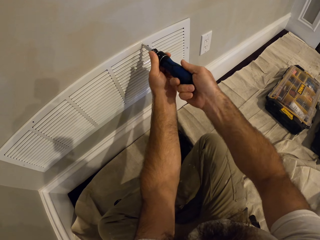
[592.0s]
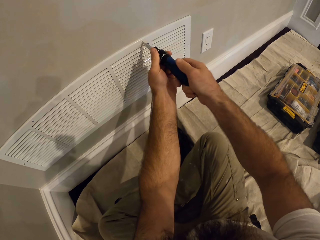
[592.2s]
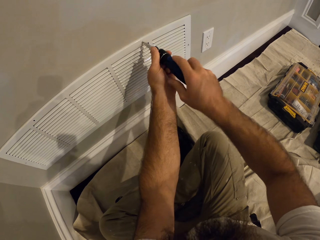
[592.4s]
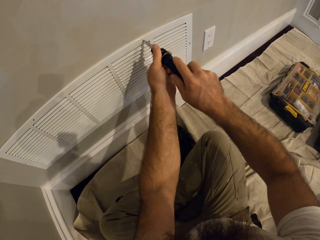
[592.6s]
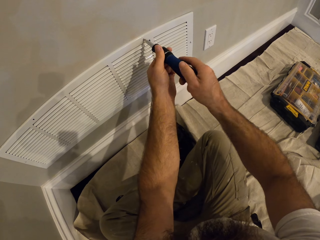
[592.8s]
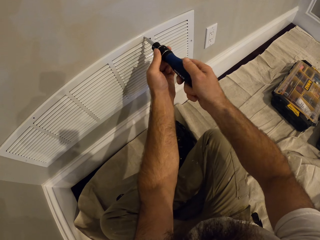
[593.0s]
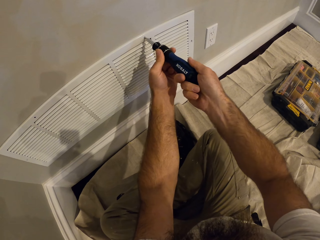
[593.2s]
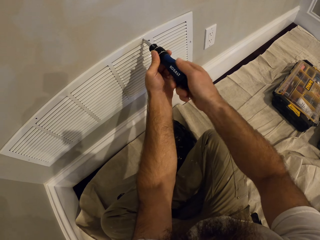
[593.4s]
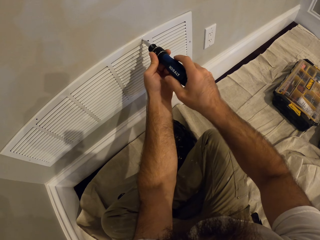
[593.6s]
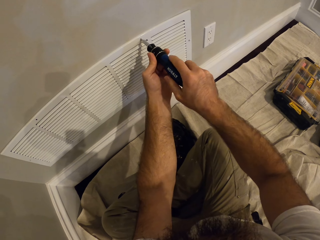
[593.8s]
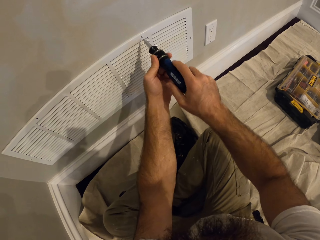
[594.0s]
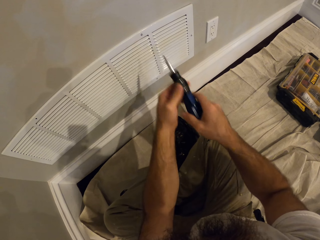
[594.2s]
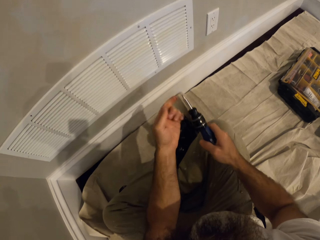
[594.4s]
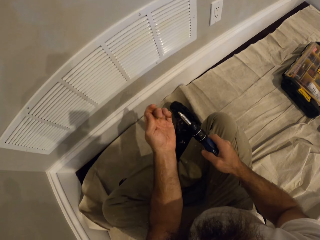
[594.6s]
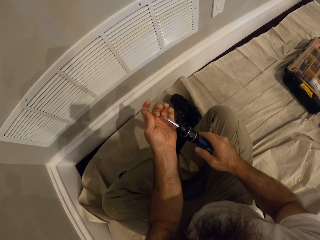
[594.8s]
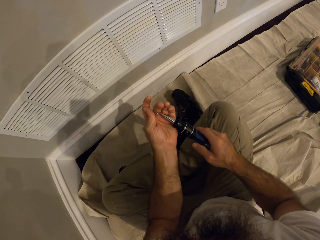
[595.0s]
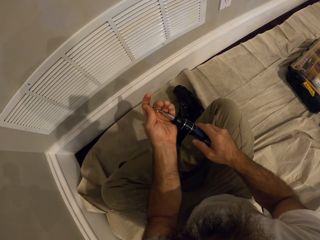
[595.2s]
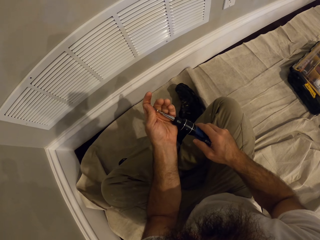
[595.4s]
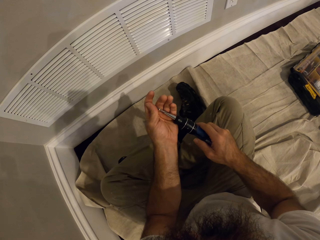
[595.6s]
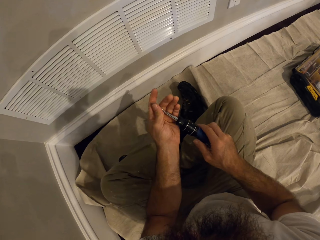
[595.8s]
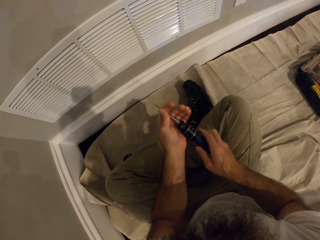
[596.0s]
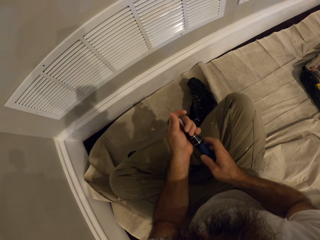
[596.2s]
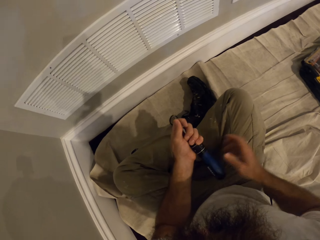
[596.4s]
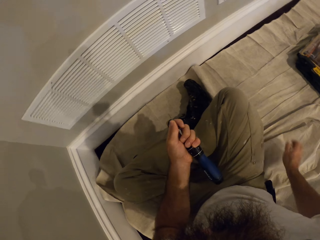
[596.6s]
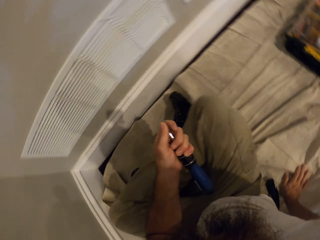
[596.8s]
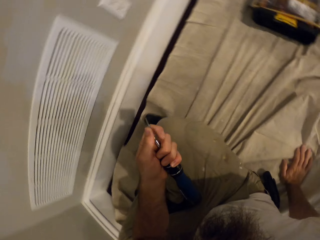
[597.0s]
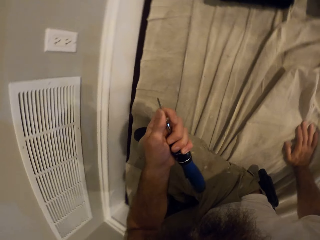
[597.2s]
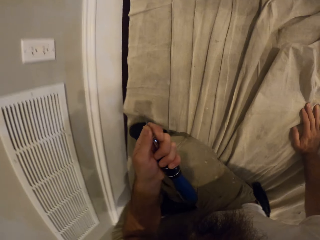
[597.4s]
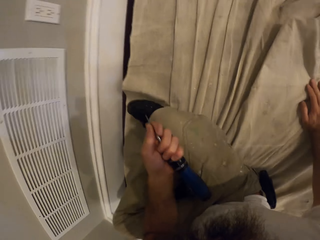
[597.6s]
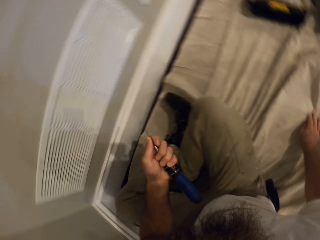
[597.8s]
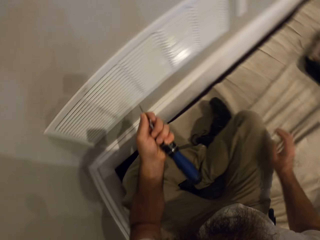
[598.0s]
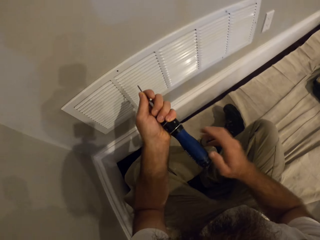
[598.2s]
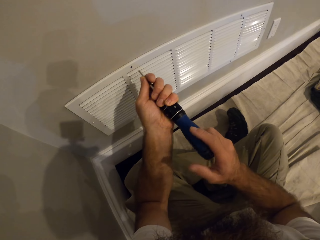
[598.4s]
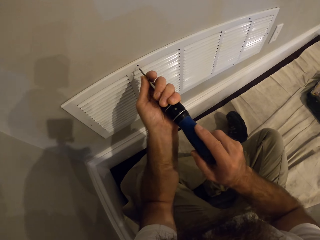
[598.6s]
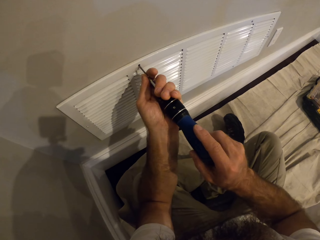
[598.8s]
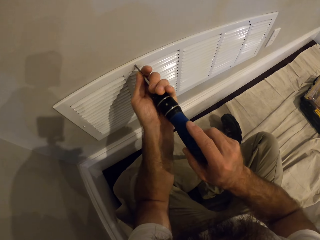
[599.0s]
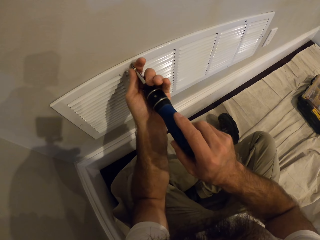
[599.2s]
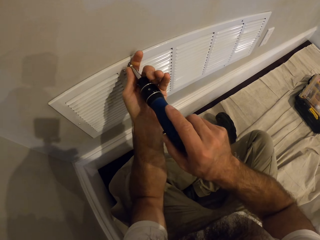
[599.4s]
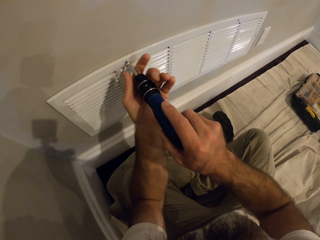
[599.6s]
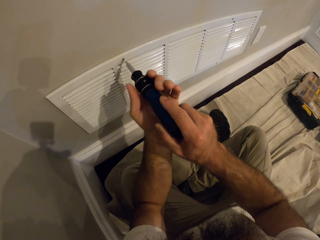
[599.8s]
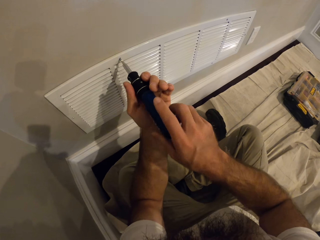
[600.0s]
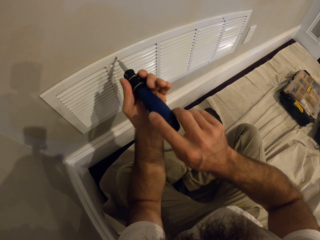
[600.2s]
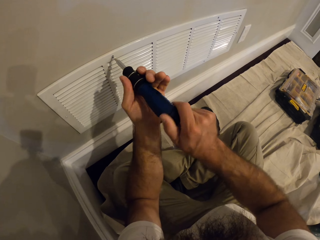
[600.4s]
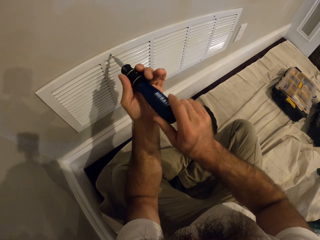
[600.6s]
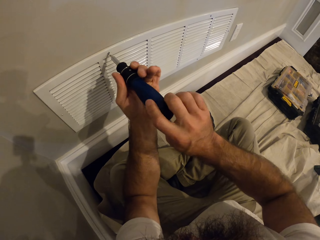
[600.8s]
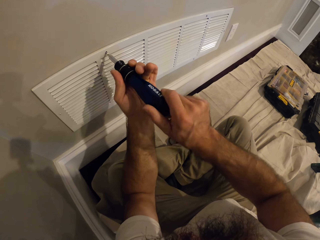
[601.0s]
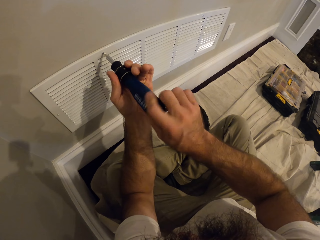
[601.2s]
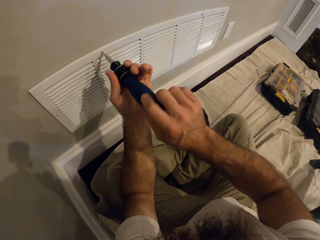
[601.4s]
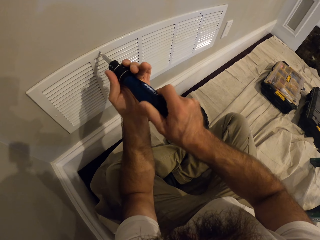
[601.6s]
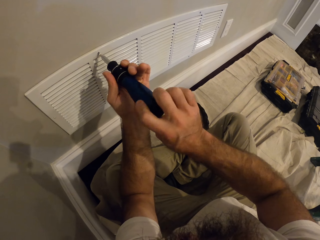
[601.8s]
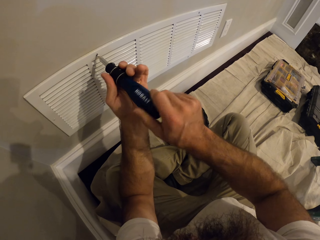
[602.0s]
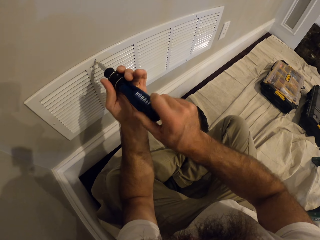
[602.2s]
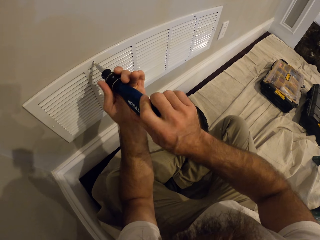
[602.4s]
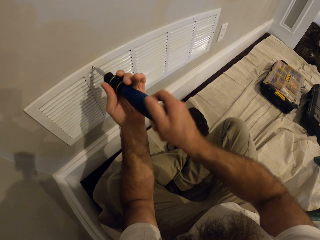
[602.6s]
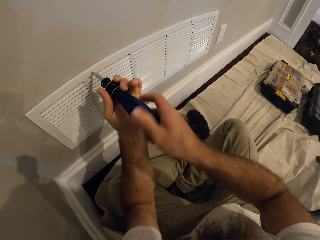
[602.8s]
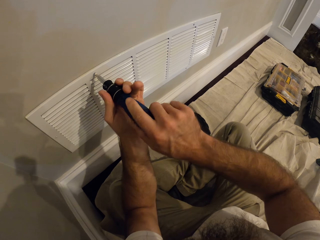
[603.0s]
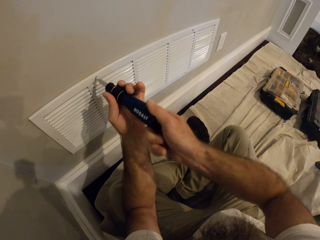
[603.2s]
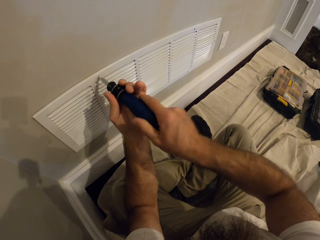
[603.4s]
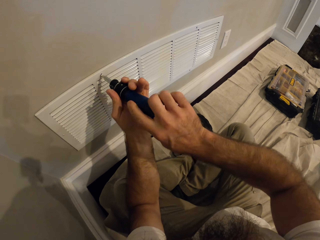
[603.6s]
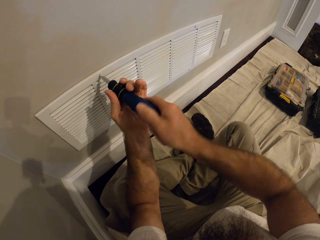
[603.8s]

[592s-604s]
The camera wearer removes the screwdriver from the nail. He attaches a screw in his left hand to the screwdriver. He holds the screwdriver with his left hand. He moves to his left. He screws the vent cover with the screwdriver in both hands. He inserts the nail into the vent hole.

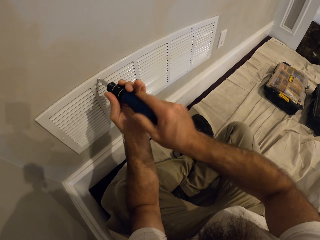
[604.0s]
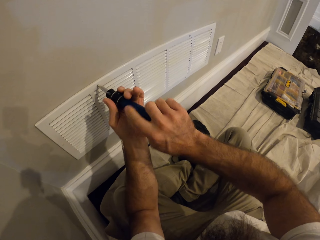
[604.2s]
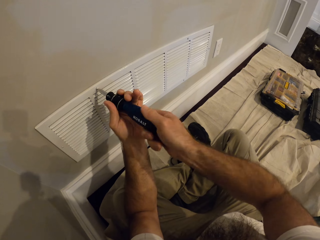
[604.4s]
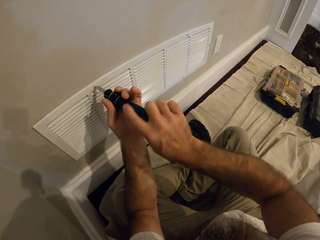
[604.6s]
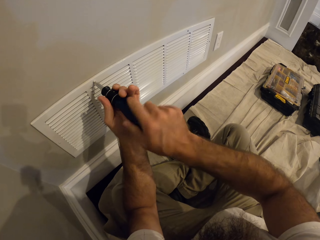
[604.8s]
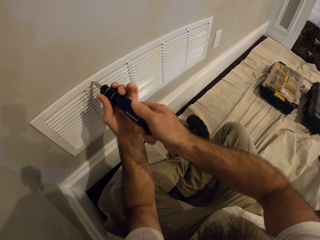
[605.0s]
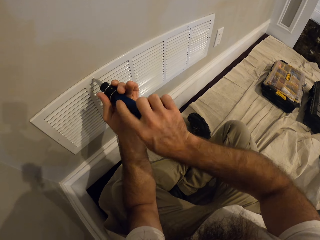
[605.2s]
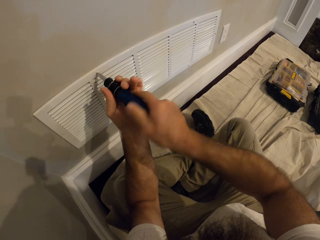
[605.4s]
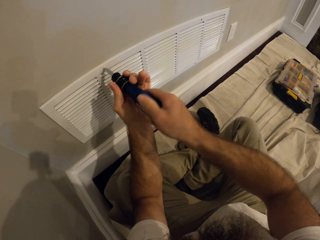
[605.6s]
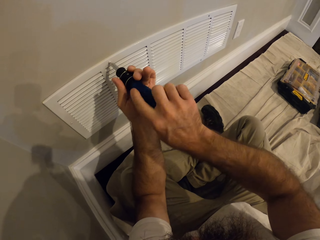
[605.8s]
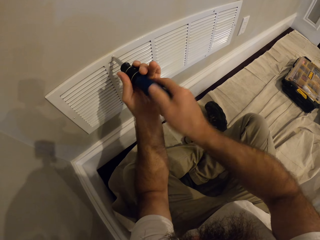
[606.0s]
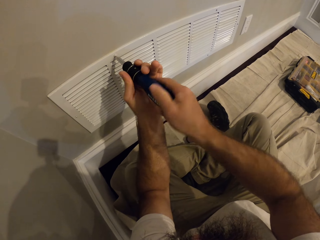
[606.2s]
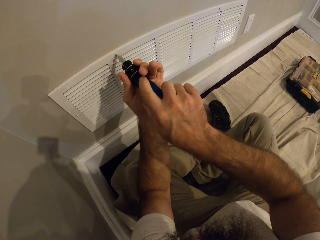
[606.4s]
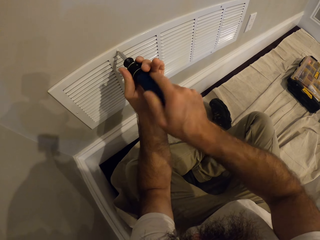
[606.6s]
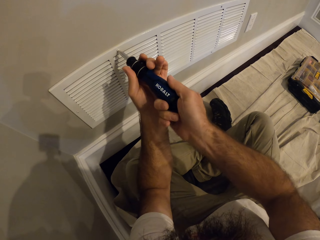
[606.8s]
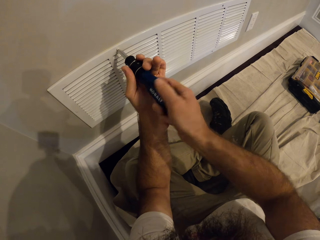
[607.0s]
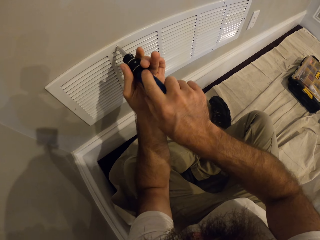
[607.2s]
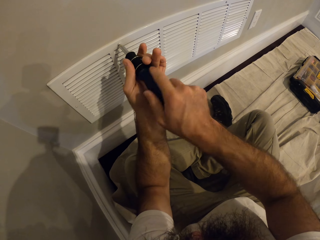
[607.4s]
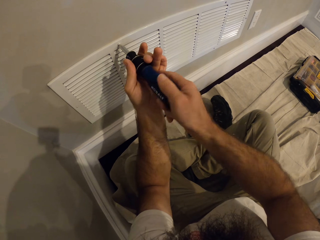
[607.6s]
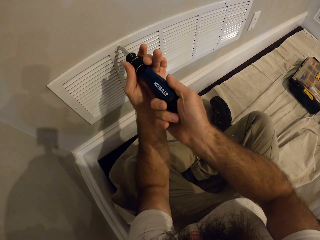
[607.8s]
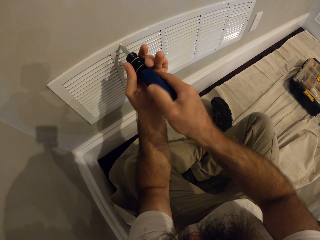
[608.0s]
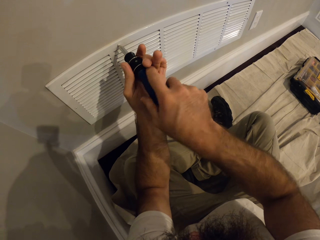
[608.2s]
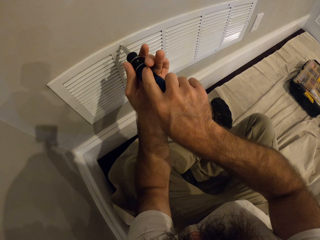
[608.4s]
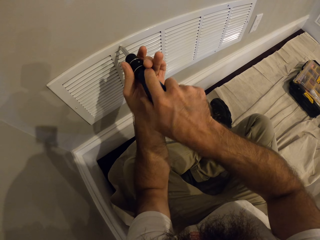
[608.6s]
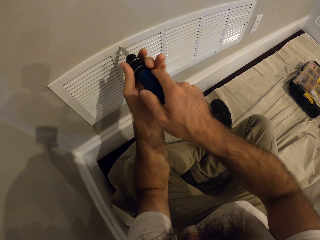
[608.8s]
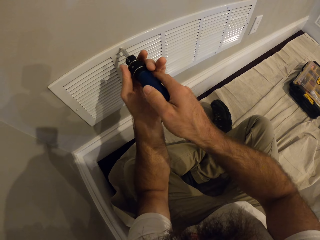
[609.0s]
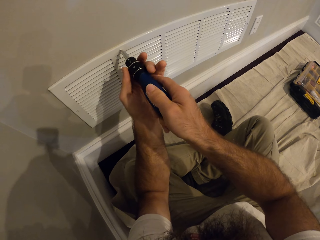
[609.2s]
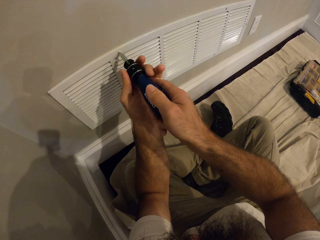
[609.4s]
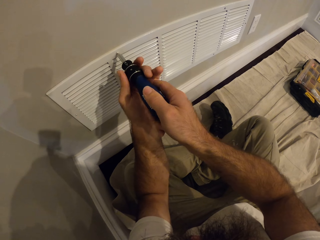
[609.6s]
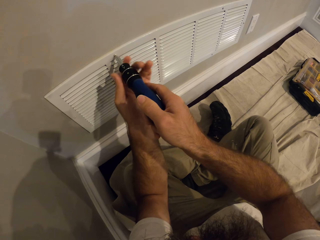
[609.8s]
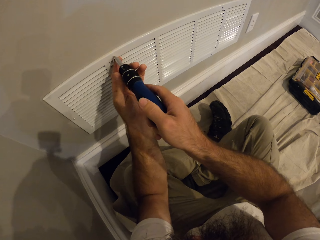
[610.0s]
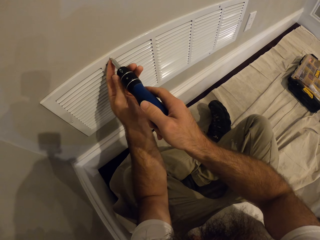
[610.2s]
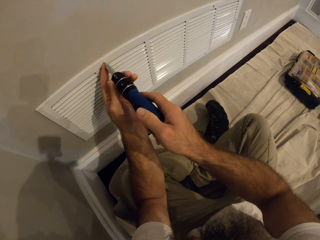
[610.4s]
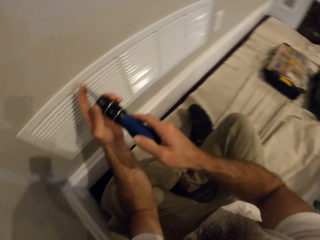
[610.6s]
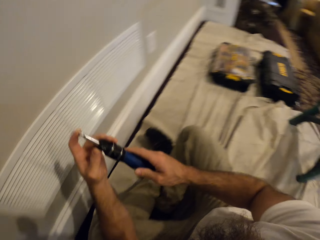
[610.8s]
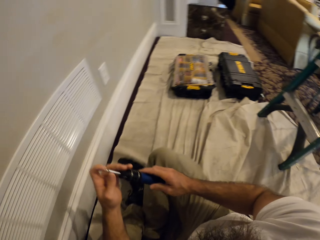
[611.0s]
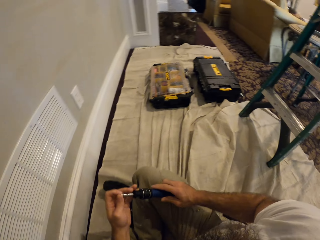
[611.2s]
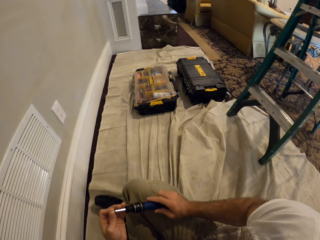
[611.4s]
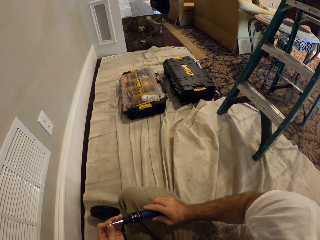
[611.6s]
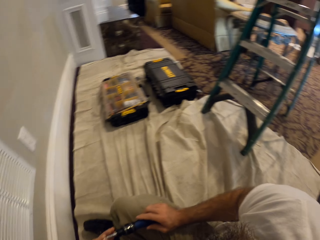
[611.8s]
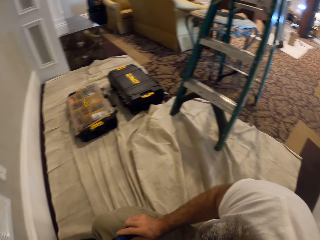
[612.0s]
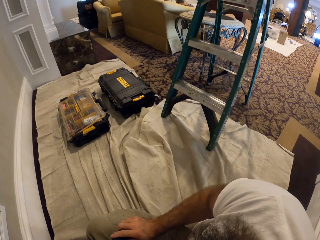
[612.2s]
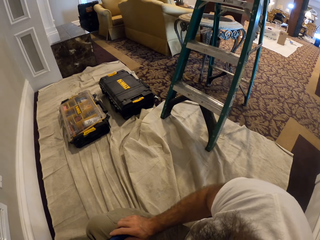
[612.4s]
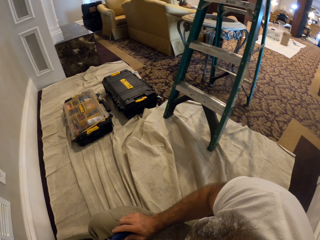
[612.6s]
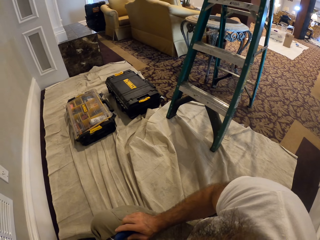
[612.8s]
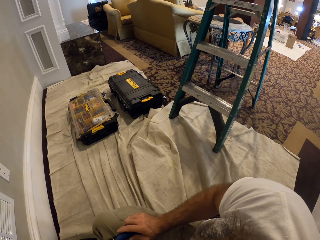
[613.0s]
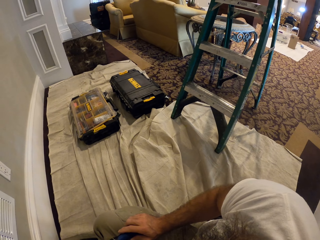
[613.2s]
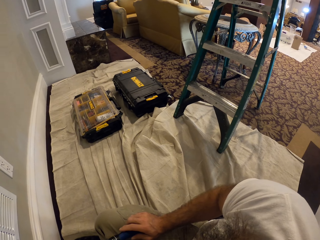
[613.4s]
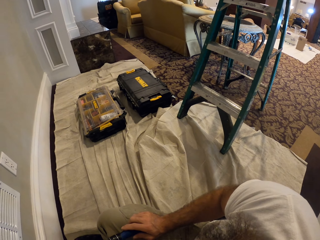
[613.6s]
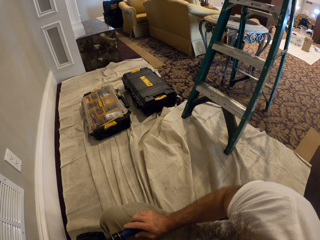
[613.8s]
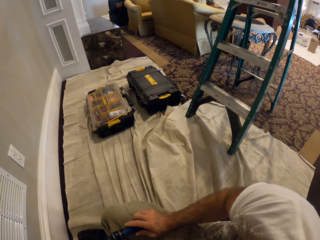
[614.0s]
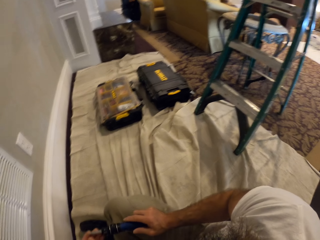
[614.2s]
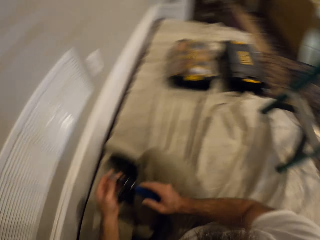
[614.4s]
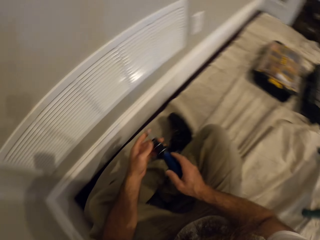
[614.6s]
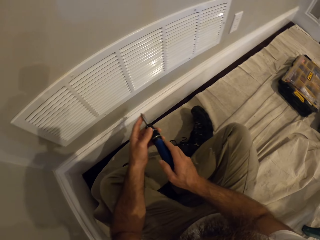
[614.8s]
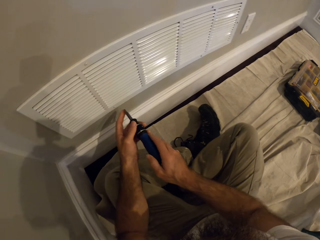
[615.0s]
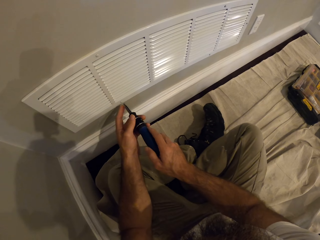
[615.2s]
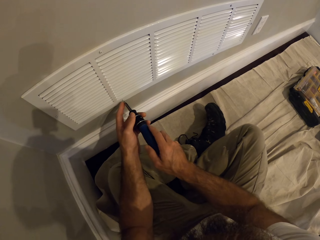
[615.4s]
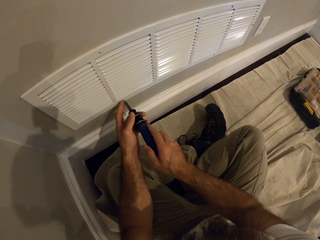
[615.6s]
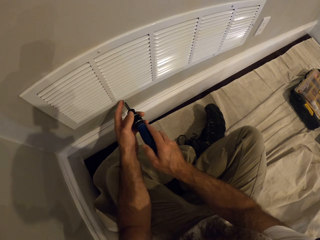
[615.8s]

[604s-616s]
The camera wearer removes the screwdriver from the nail. He looks to his left.
